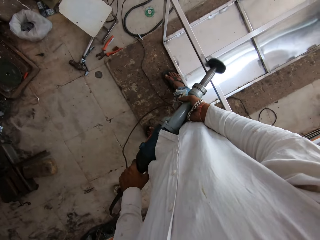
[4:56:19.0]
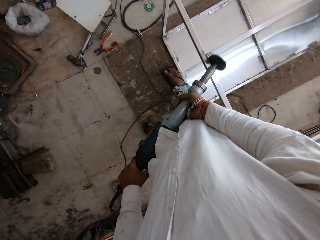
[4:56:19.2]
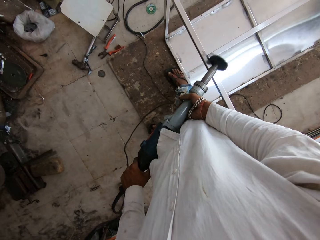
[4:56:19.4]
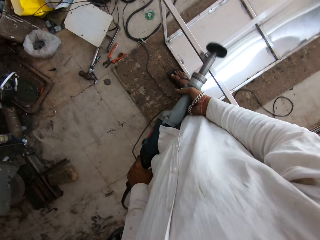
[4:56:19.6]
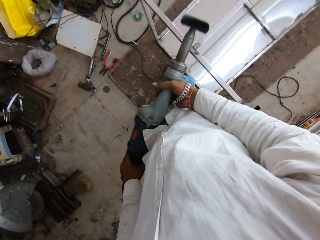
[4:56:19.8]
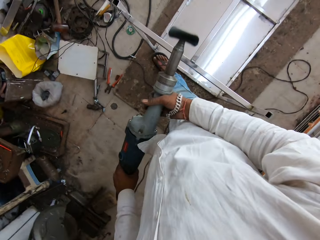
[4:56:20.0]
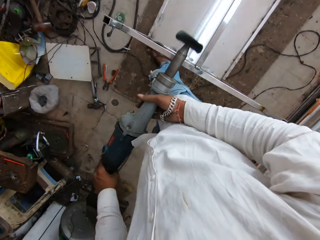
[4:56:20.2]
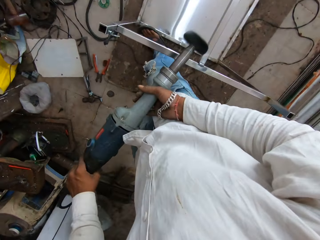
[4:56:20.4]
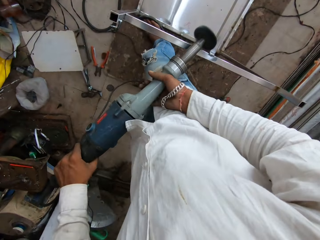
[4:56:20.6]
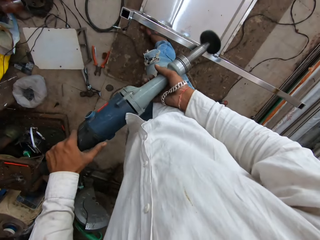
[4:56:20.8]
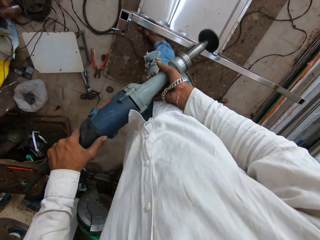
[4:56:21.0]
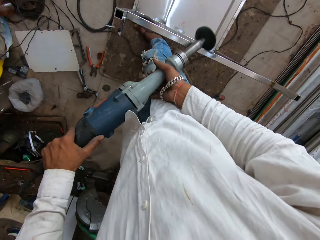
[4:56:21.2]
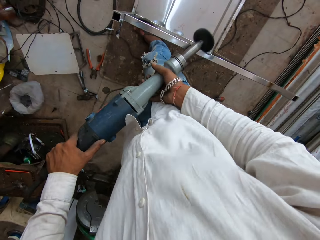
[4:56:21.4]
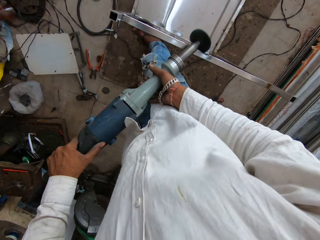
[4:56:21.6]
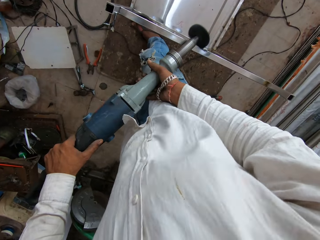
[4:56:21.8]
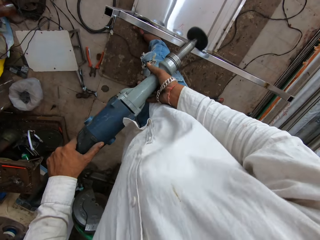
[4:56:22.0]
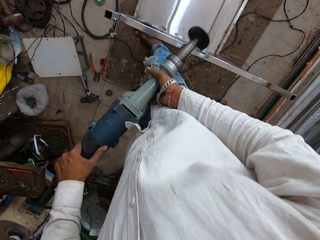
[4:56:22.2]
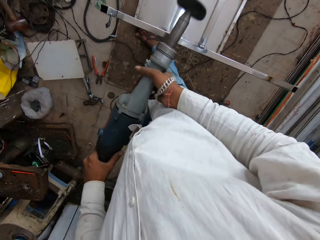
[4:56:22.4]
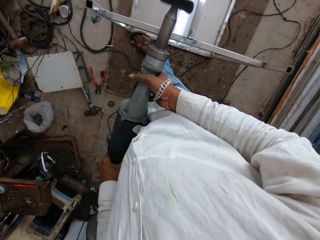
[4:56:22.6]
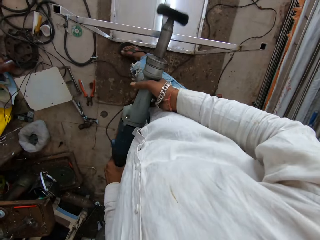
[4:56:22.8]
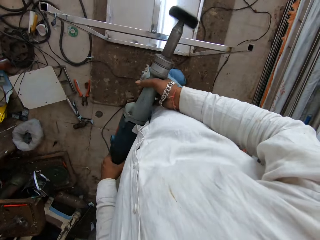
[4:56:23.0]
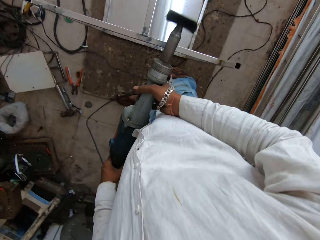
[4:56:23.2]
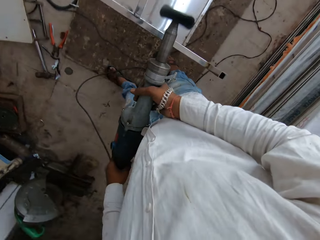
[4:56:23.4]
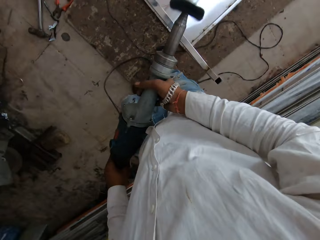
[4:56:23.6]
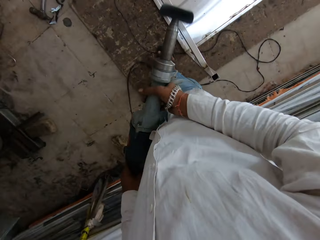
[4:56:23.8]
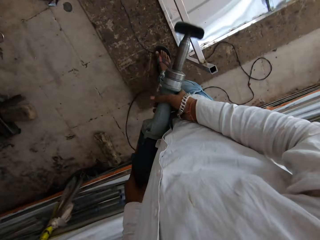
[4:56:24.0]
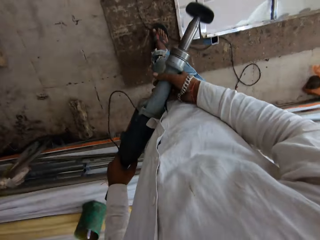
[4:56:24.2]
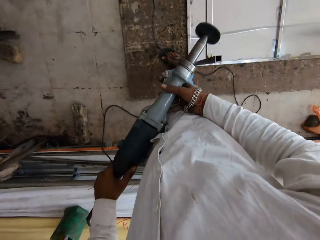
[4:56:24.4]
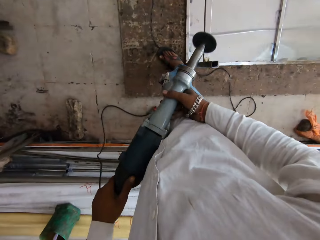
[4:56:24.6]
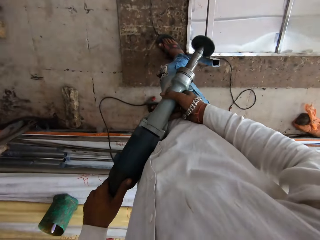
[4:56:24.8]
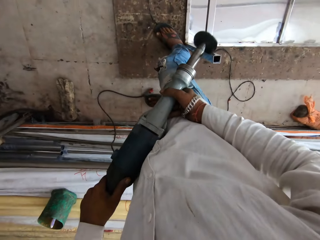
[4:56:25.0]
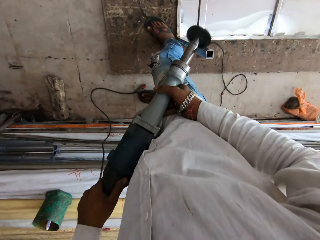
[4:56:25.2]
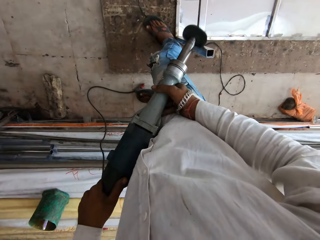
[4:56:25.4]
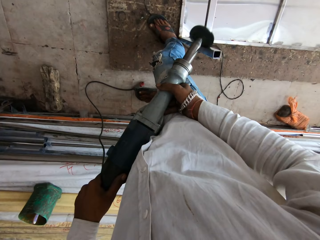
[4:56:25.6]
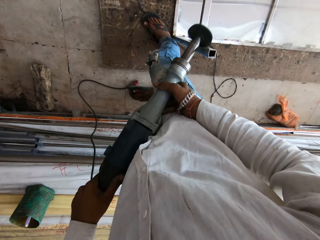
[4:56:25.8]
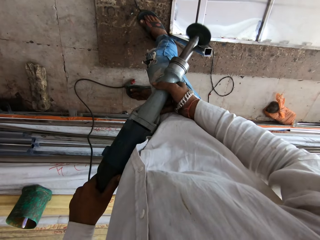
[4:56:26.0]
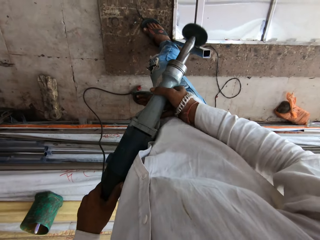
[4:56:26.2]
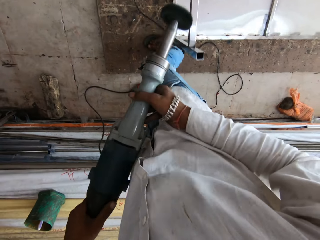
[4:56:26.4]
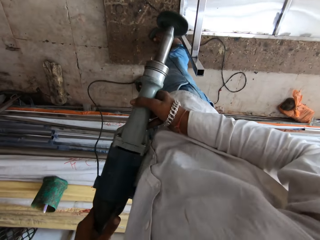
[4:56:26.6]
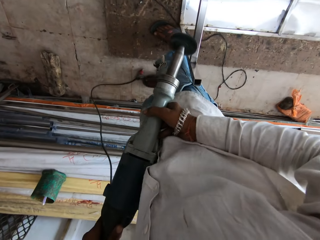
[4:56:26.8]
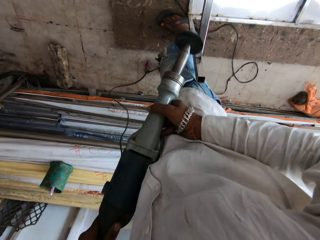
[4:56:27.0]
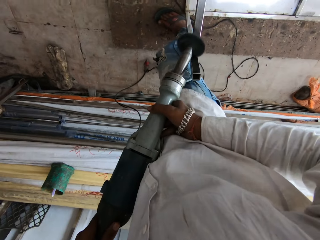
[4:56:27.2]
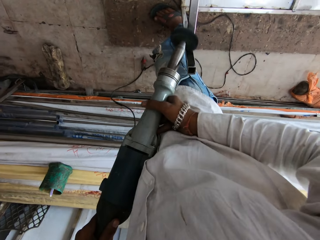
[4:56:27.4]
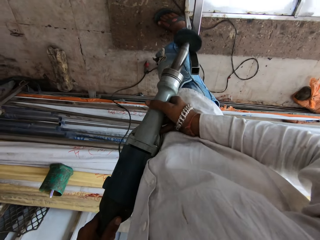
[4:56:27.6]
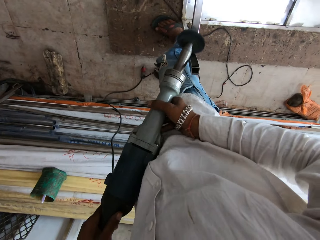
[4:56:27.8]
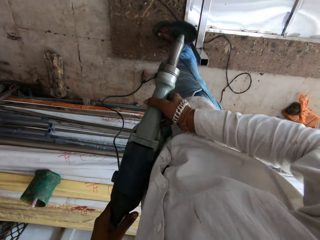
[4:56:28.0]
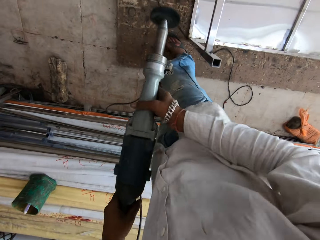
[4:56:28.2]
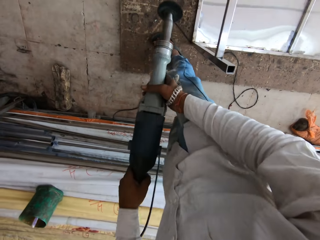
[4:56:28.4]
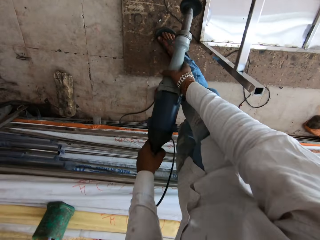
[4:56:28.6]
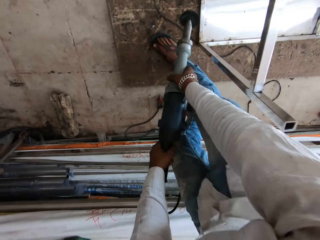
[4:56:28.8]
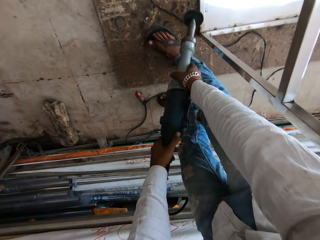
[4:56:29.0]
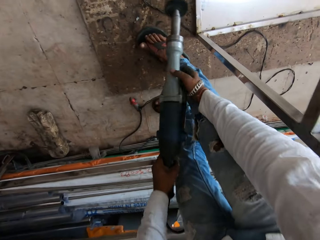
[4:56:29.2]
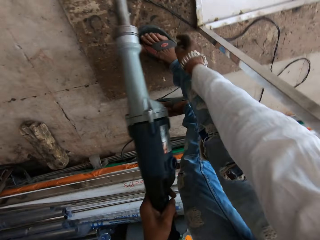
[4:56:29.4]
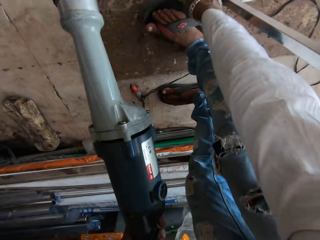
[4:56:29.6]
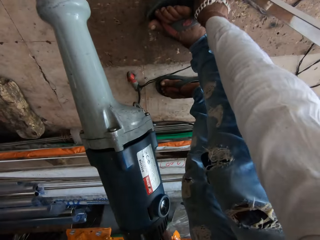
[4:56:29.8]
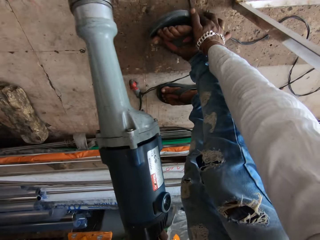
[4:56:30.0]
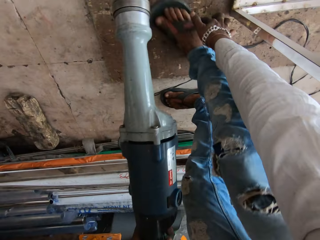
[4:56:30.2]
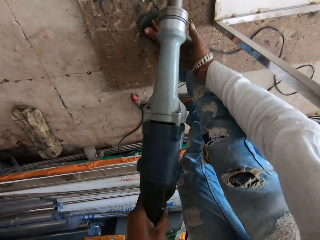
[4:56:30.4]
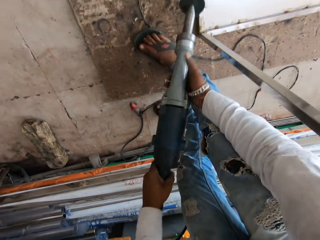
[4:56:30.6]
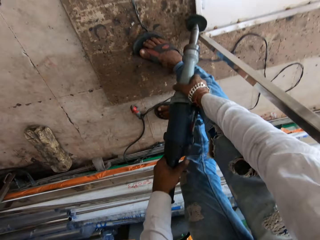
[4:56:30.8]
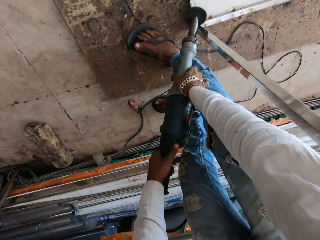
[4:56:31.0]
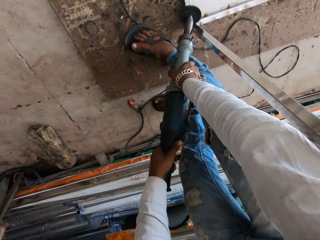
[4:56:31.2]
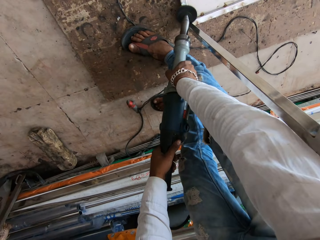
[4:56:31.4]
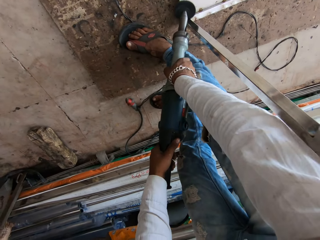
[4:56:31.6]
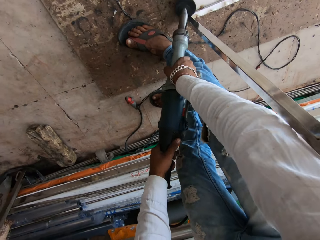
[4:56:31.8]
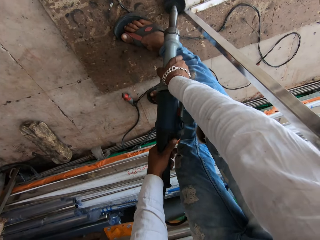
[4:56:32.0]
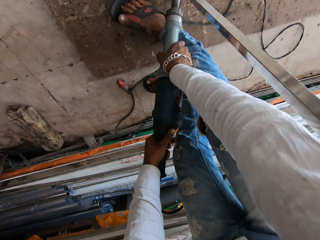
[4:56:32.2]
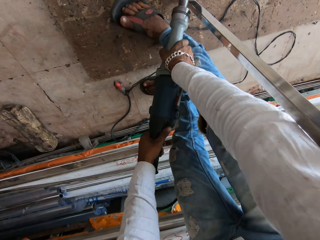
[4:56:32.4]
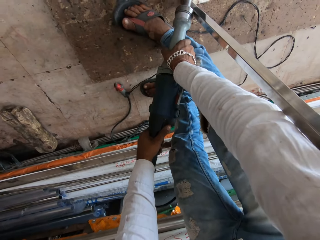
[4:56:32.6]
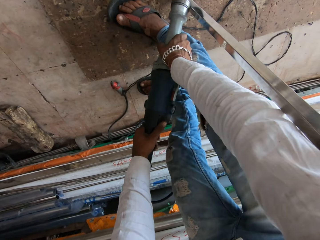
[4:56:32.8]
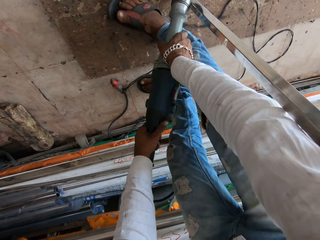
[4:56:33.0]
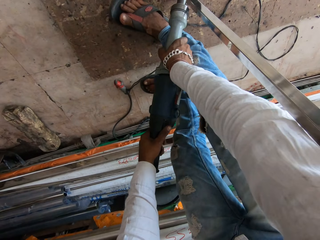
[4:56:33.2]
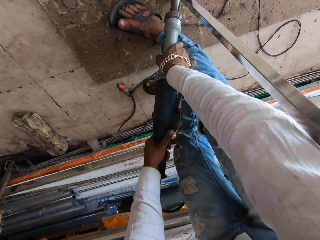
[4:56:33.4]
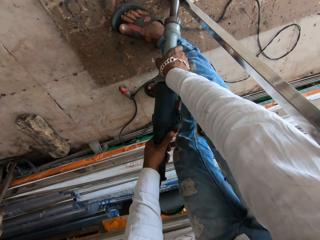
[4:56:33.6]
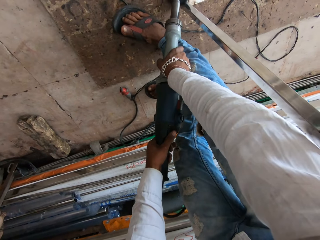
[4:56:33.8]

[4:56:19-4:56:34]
The camera wearer moves a leg. He polishes a metal structure. He moves backwards. He polishes the metal structure. He moves legs. He polishes the metal structure. He bends. He moves a cable on the ground. He puts the cable under his foot. He holds an electric polisher with both hands. He polishes the metal structure.

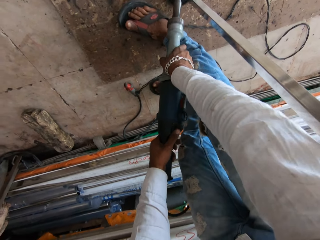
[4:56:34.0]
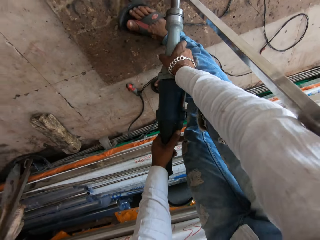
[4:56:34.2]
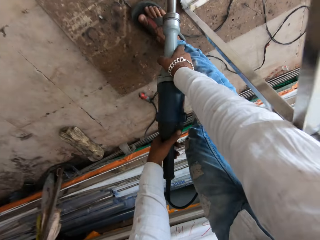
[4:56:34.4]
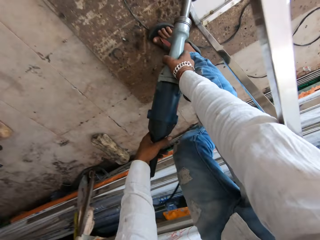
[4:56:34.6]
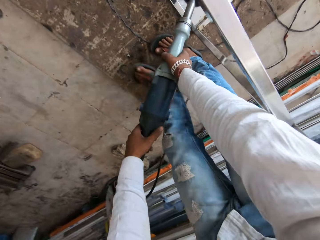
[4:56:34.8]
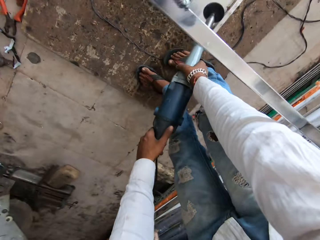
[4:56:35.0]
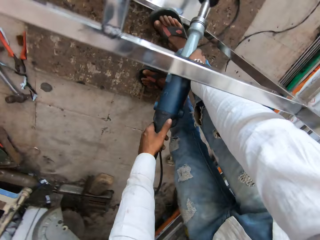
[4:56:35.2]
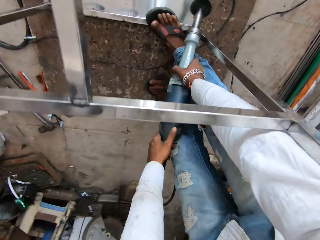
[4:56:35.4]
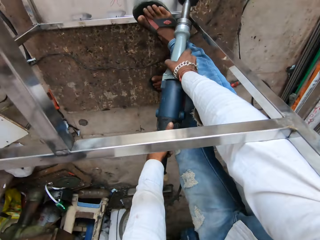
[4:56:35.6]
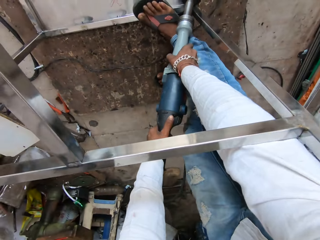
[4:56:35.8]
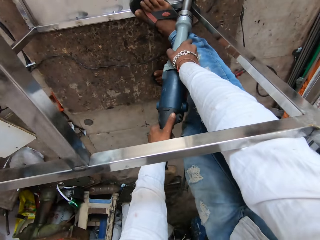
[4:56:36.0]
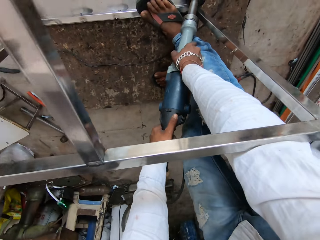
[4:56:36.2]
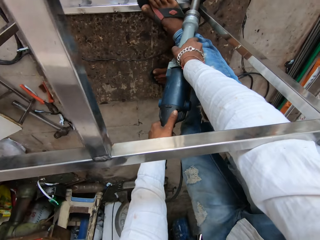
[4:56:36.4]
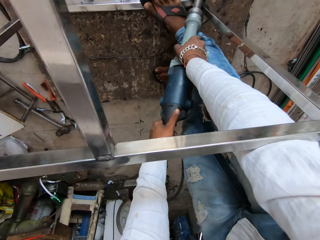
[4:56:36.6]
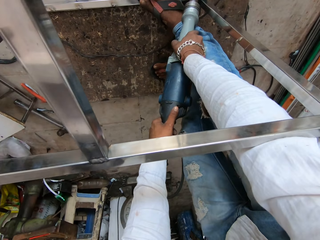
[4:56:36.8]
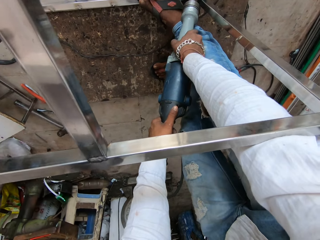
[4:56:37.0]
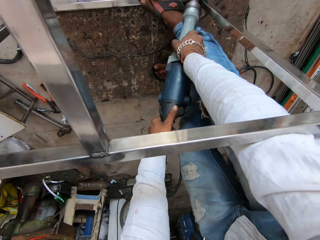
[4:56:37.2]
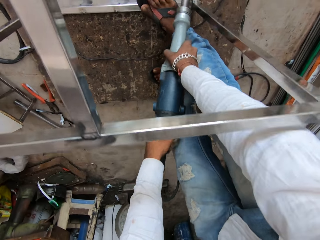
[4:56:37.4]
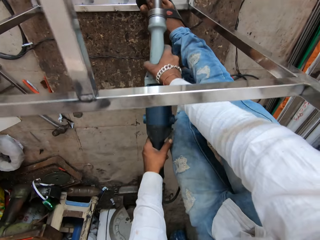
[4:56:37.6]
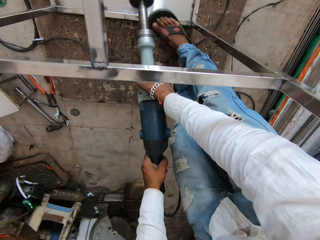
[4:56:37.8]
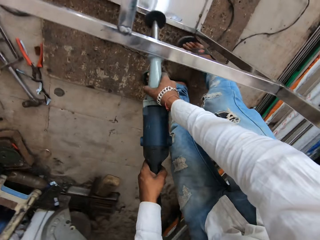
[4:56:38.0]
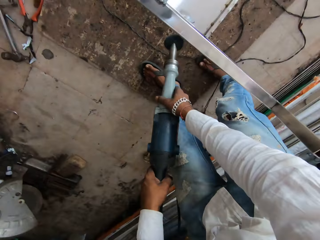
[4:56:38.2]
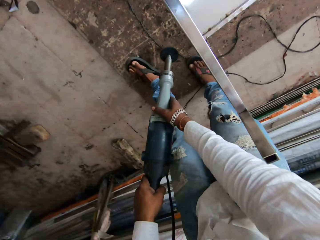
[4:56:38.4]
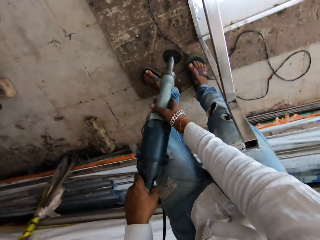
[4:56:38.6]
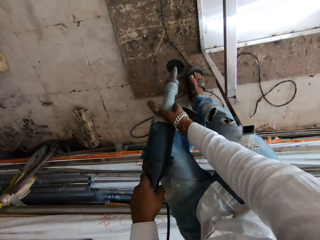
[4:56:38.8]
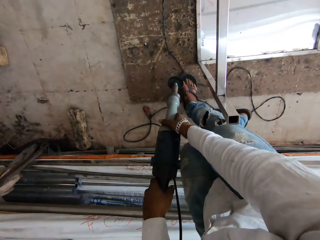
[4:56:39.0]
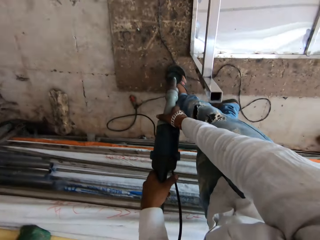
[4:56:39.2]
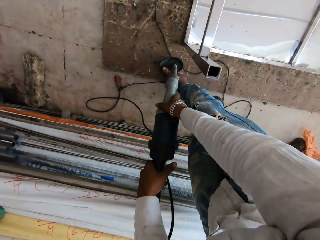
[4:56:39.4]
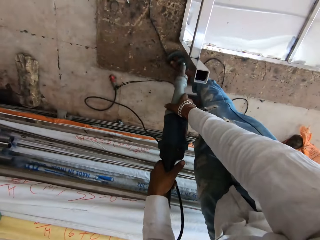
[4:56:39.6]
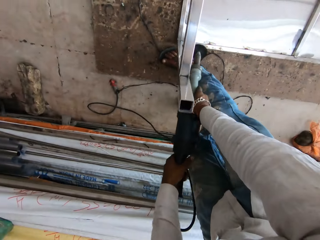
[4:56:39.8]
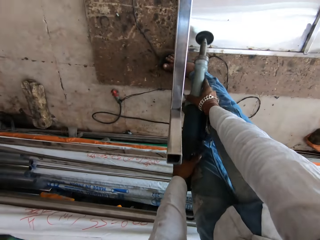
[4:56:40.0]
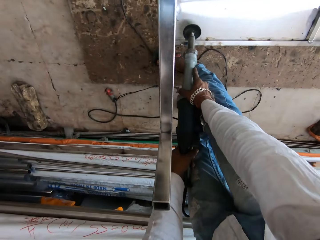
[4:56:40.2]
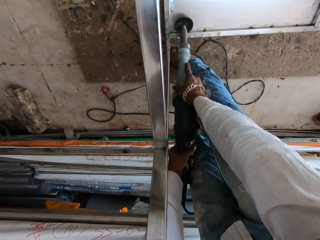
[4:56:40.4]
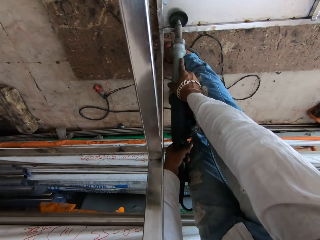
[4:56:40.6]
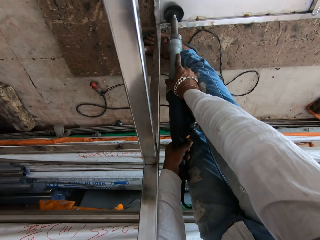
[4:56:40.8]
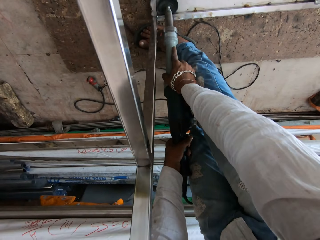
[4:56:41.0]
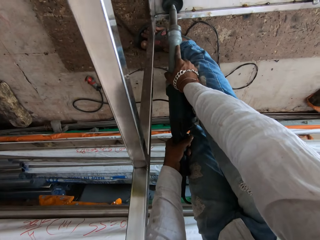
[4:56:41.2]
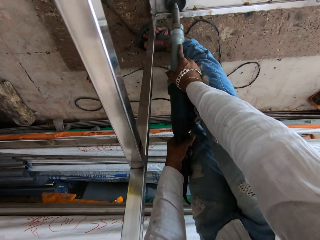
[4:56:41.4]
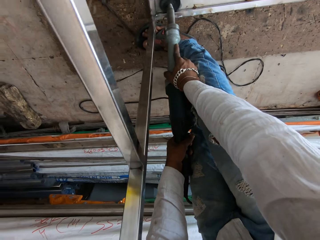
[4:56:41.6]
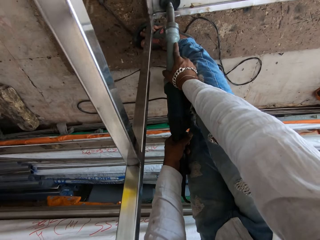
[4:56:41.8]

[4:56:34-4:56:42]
The camera wearer moves forward. They polish a metal structure. They walk near the metal structure. They polish the metal structure.
